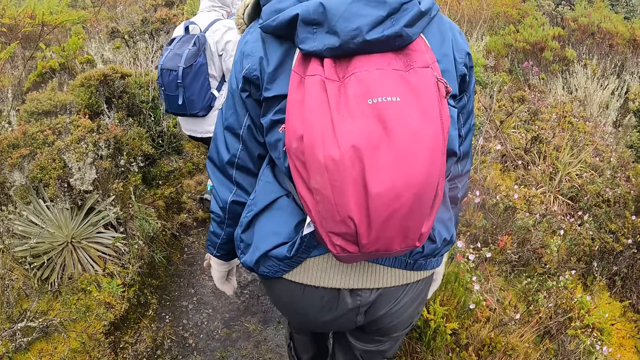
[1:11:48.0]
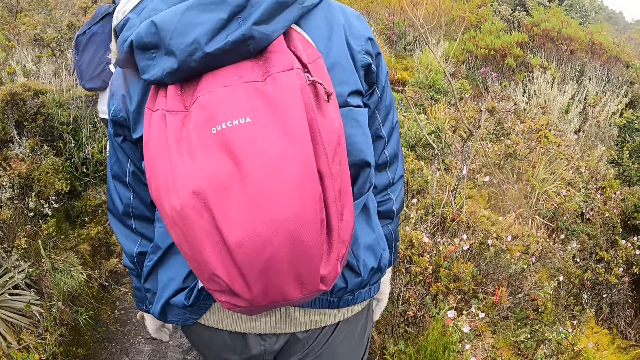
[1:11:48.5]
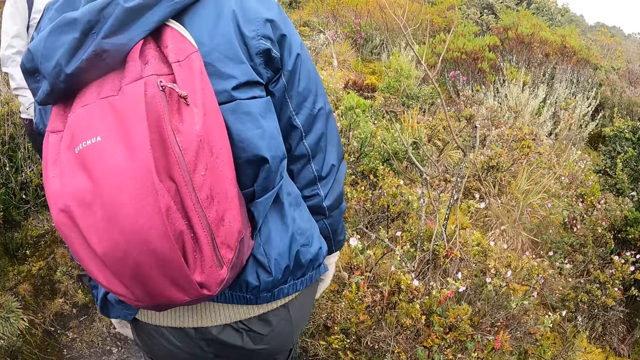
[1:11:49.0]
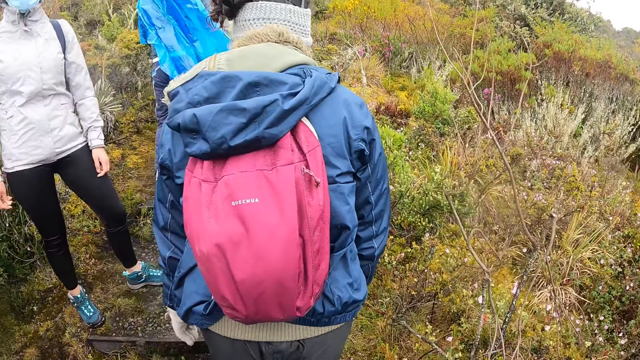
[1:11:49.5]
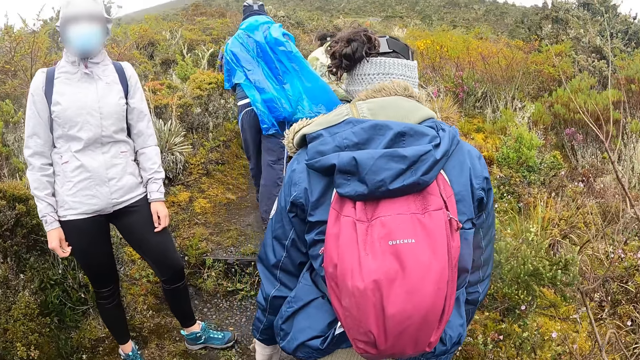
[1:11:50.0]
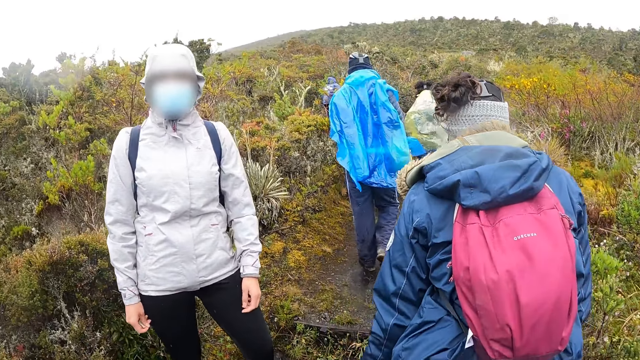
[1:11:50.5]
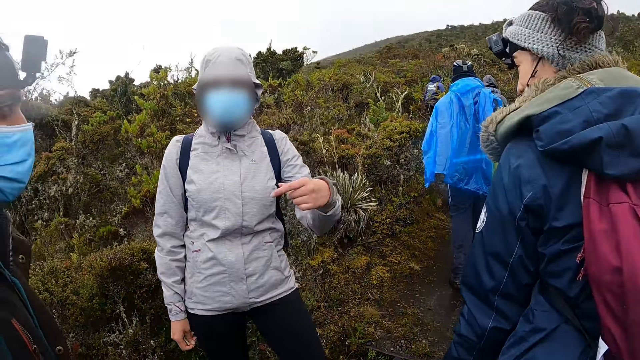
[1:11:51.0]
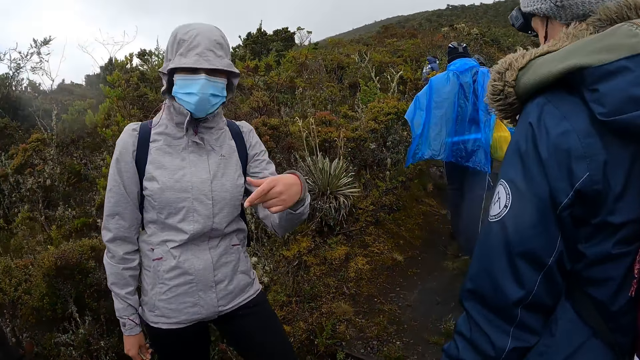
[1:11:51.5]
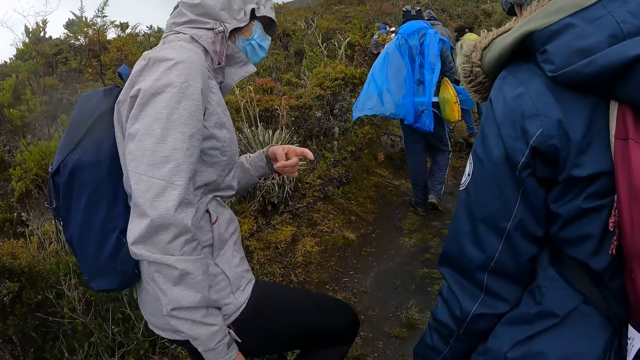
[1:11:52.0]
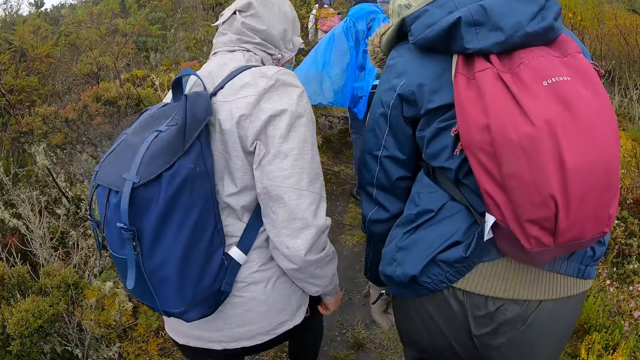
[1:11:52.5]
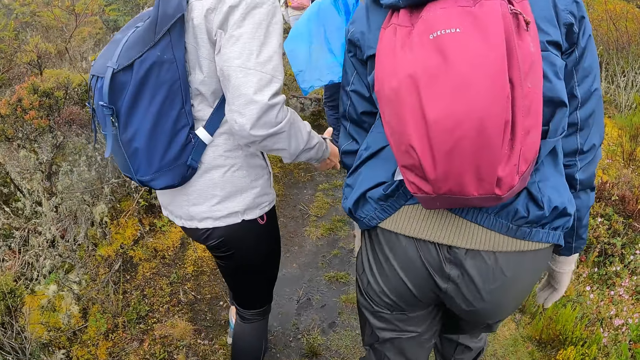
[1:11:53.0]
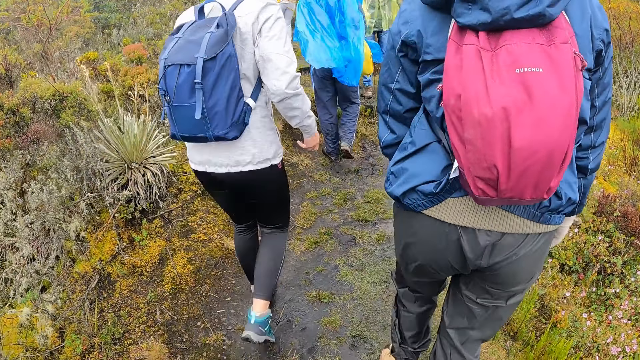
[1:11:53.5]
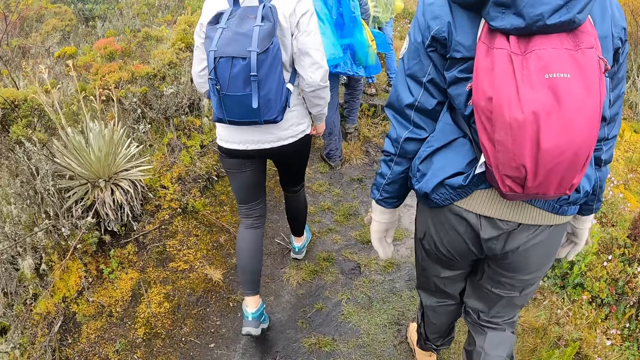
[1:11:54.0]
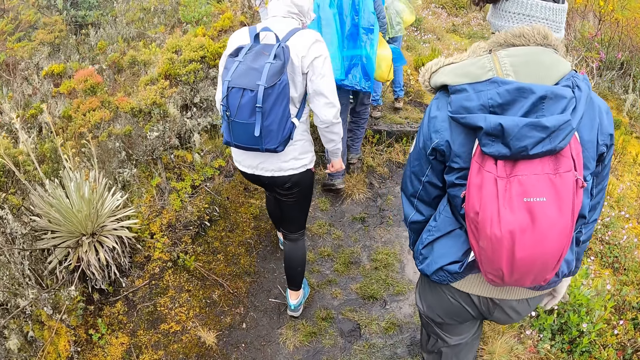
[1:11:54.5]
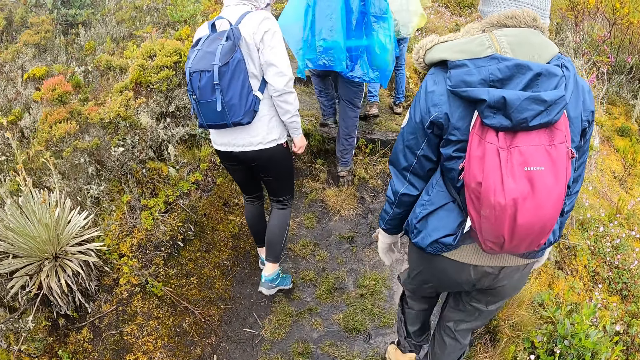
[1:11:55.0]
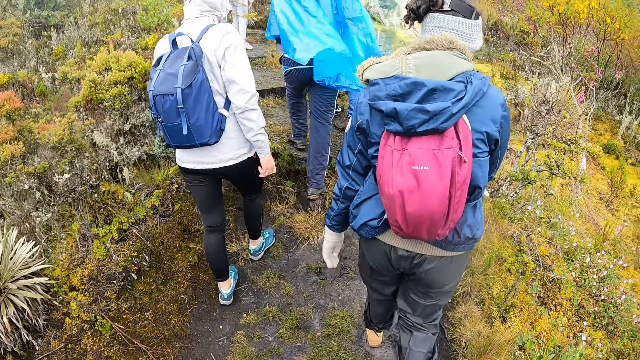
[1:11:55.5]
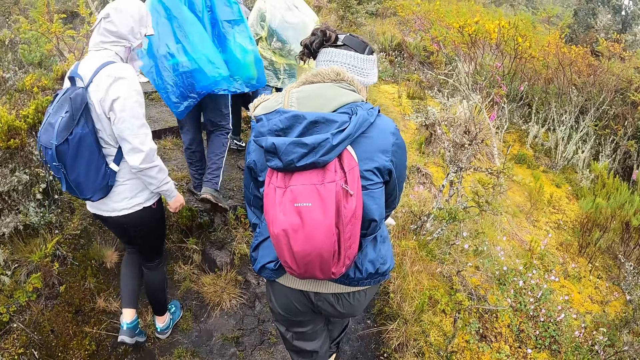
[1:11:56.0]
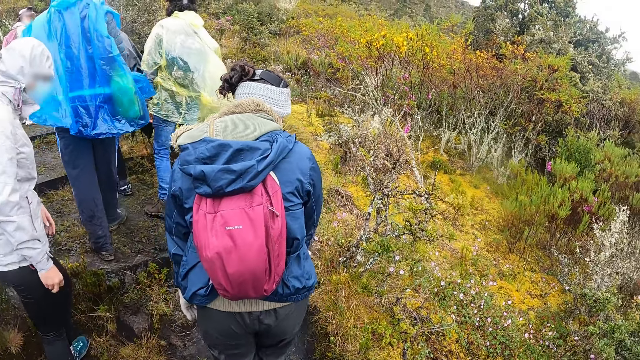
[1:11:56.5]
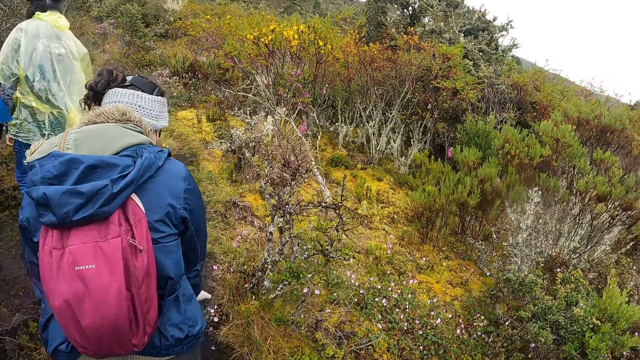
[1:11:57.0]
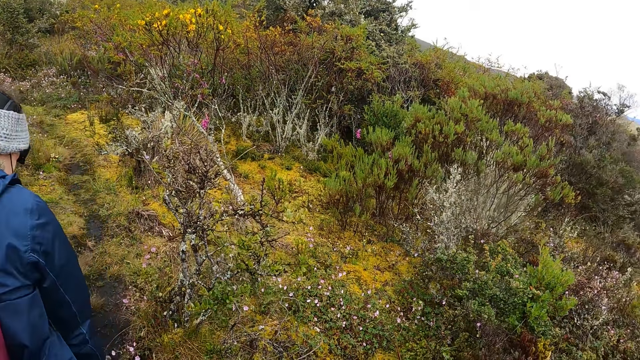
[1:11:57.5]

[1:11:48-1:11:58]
The camera wearer interacts with the woman. They walk.

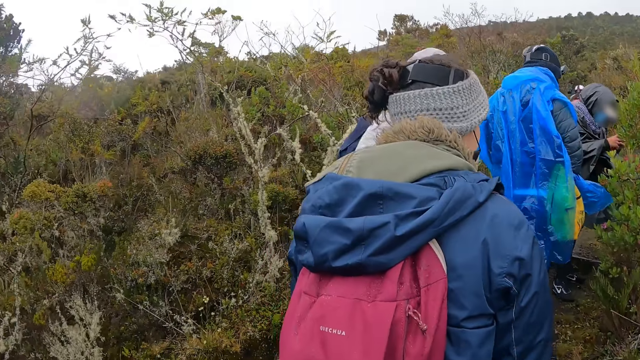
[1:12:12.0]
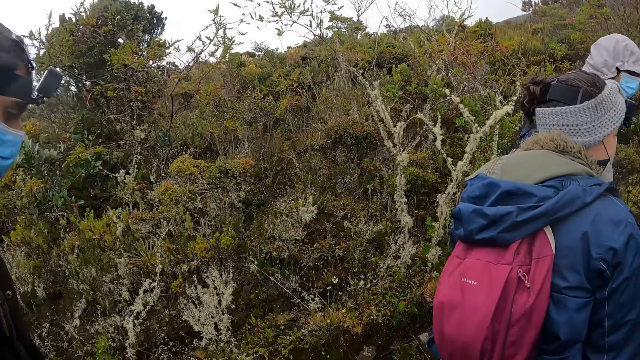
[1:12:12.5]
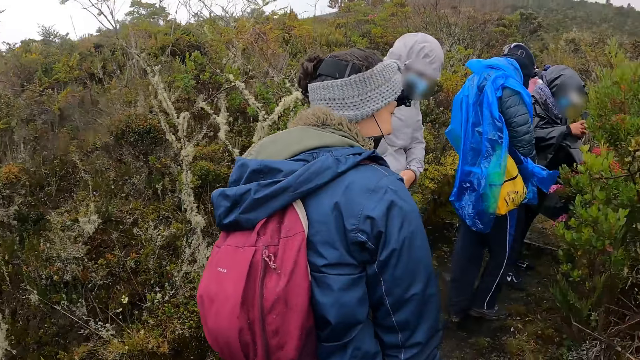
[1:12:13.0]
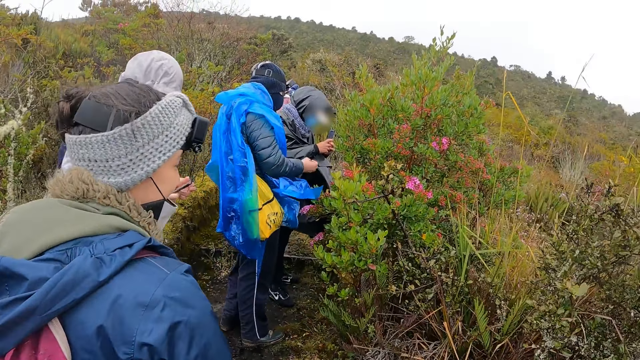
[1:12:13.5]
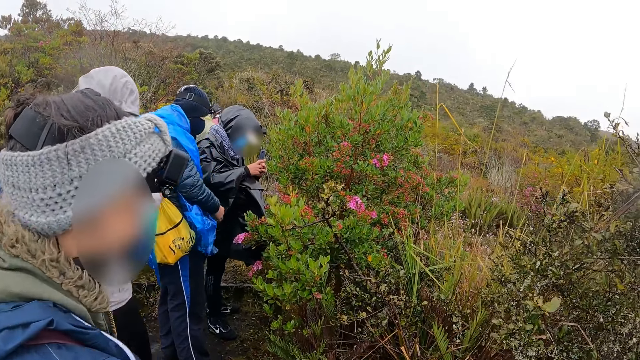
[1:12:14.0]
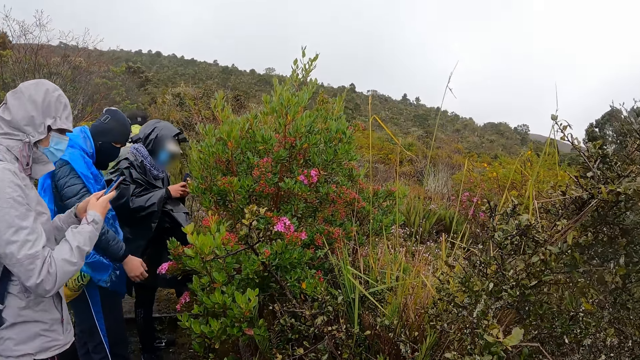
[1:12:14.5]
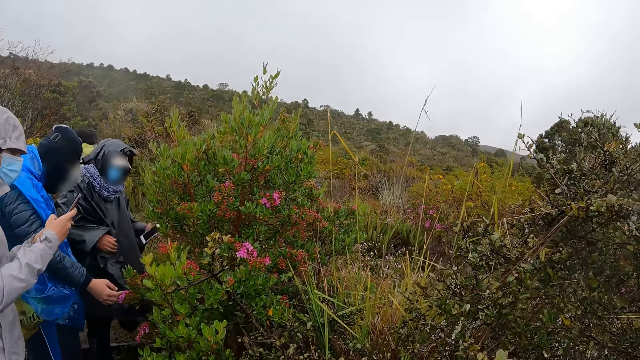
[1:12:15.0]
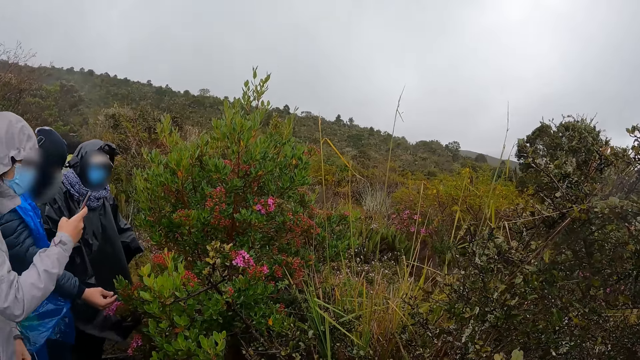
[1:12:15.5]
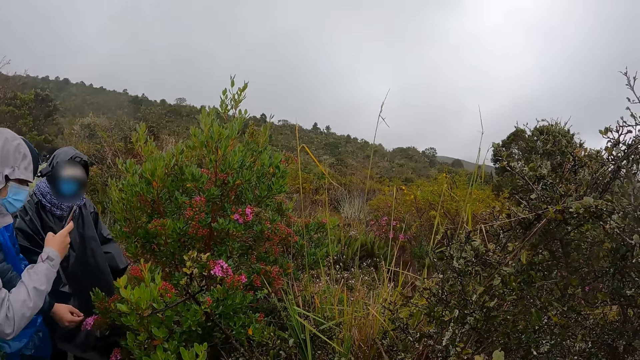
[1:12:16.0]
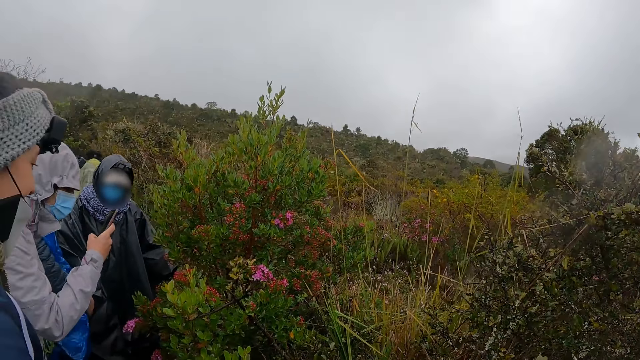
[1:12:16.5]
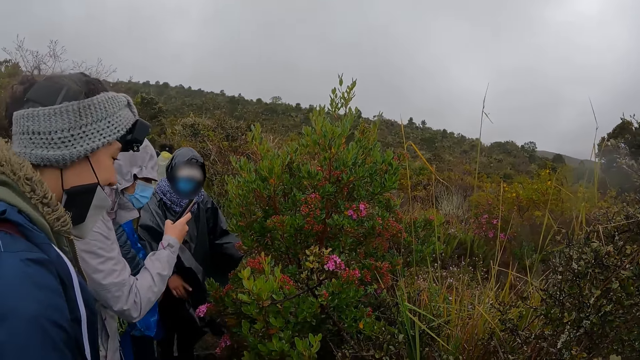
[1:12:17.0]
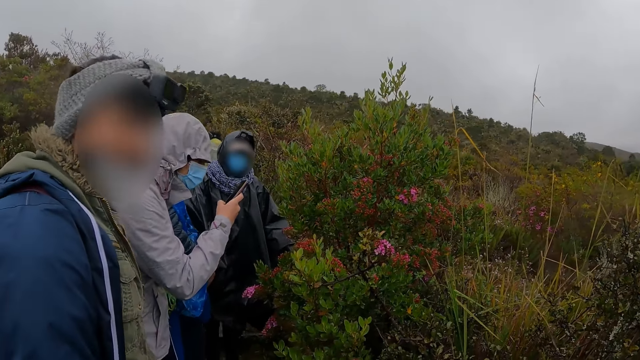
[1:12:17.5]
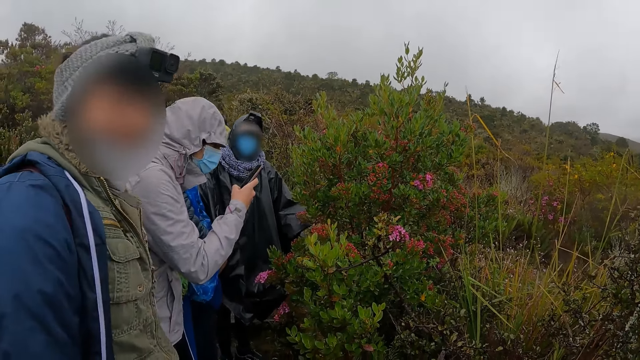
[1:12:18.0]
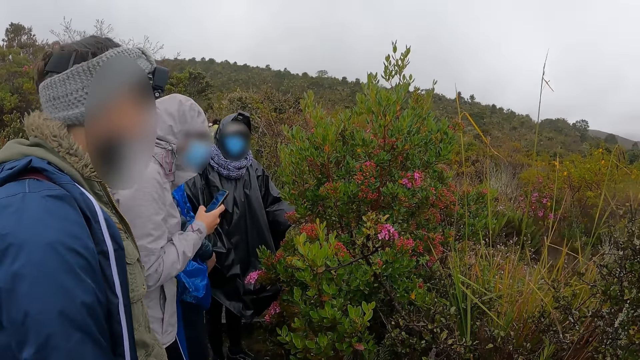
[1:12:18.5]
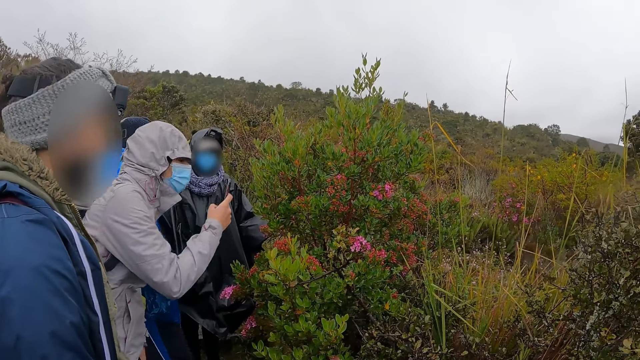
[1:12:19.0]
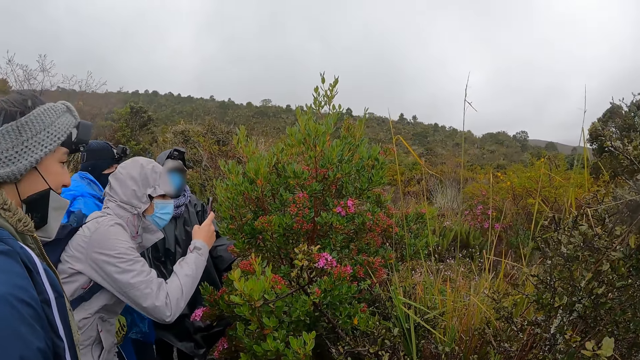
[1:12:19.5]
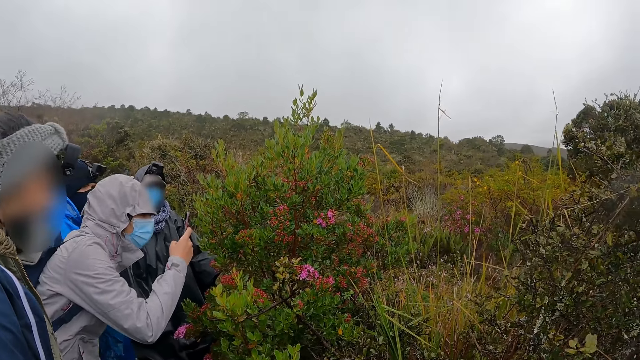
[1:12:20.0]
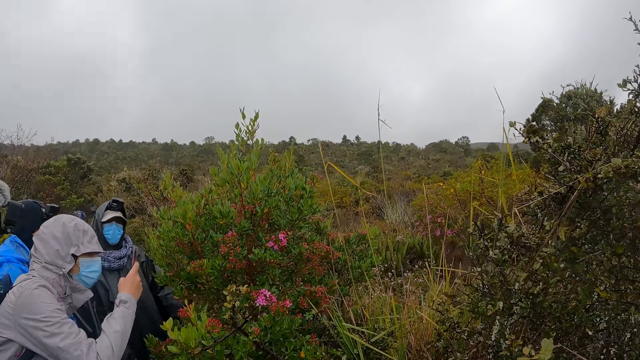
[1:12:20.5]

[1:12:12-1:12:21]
A woman picks up a phone from her pocket with her right hand. Another woman holds a phone with her hands. The first woman holds the phone with her hands and operates the phone with her hands. The camera wearer looks at plants. The other woman holds the phone with her right hand and operates the phone in her right hand.

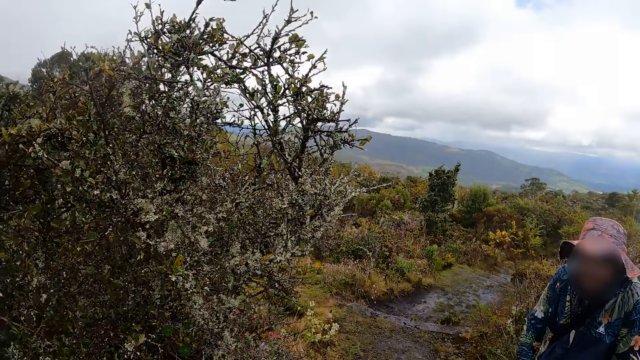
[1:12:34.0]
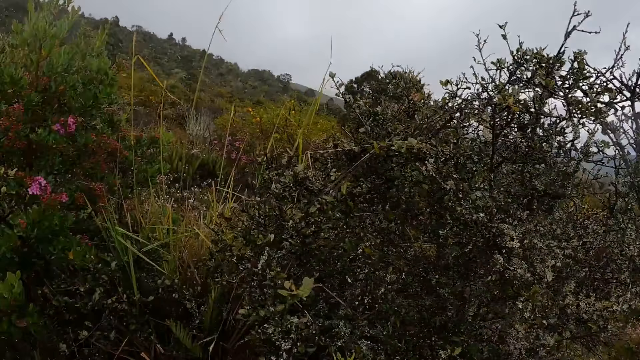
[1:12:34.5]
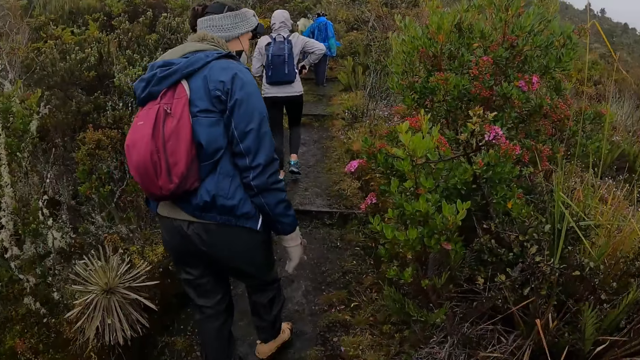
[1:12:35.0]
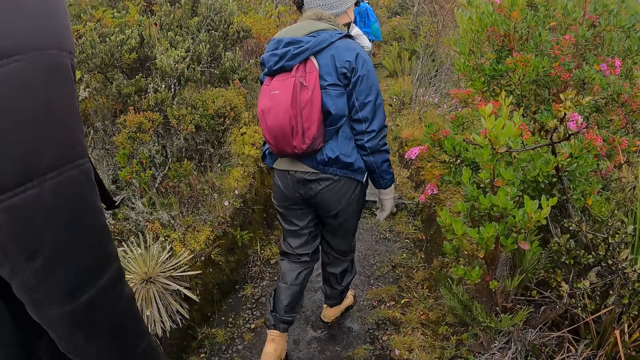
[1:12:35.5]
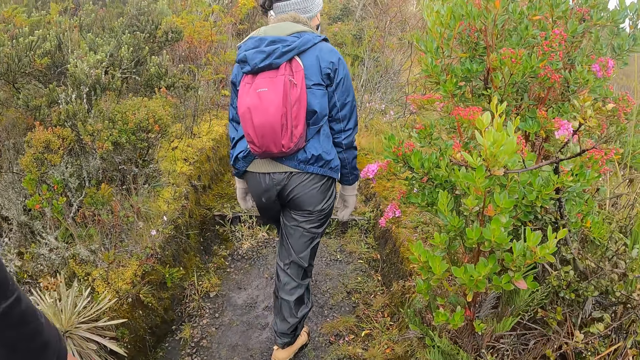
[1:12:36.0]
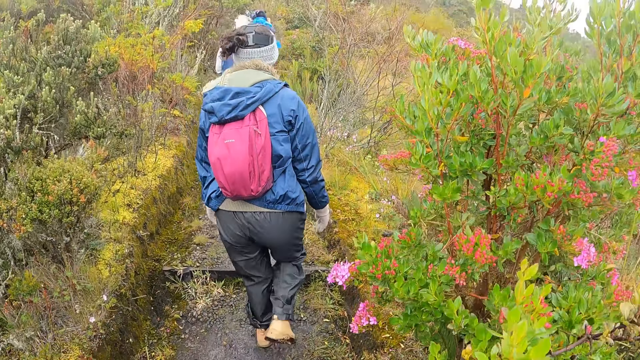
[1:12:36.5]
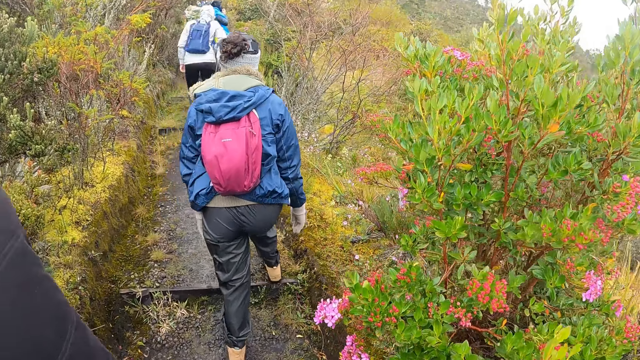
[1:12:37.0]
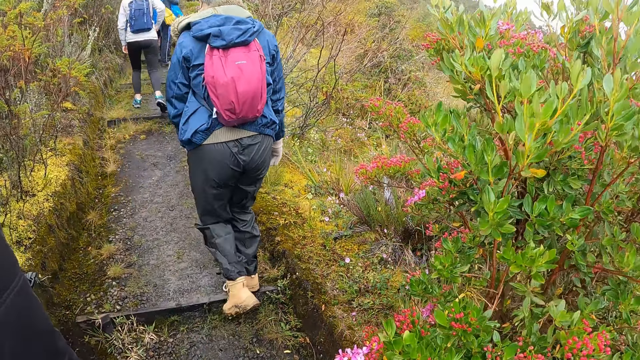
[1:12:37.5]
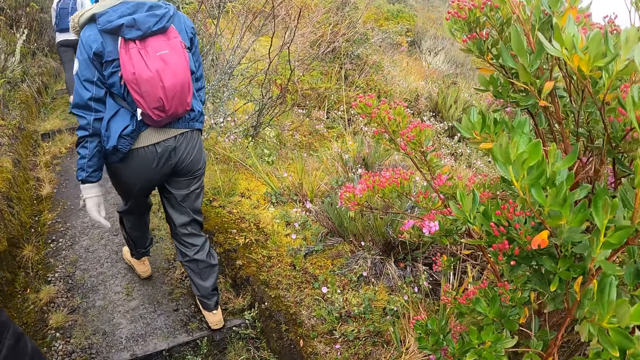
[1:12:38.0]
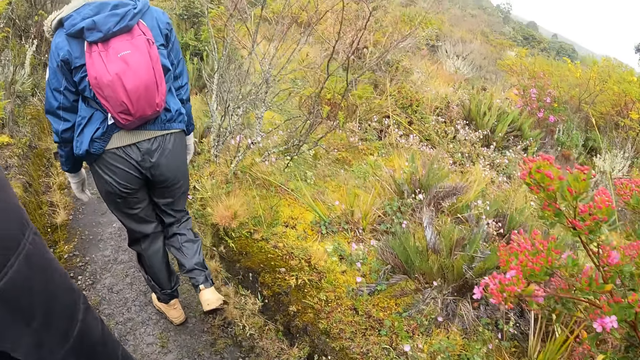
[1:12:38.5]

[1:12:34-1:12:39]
The camera wearer walks on the steps.
